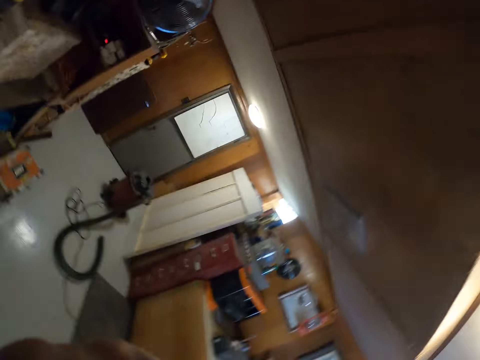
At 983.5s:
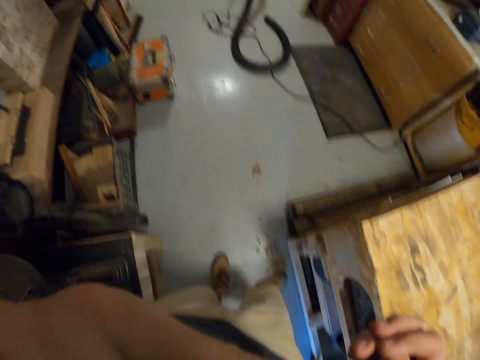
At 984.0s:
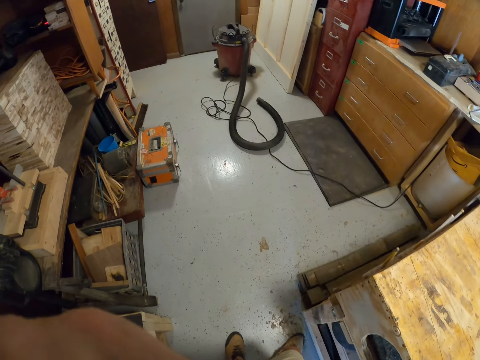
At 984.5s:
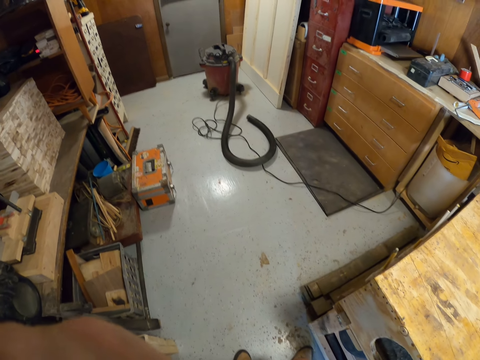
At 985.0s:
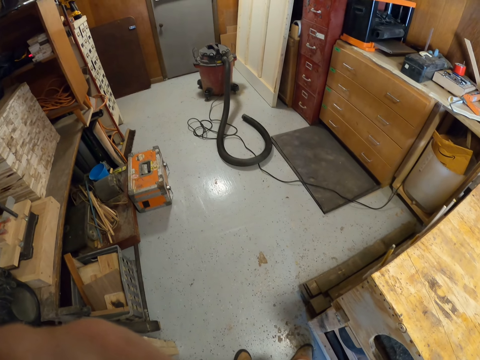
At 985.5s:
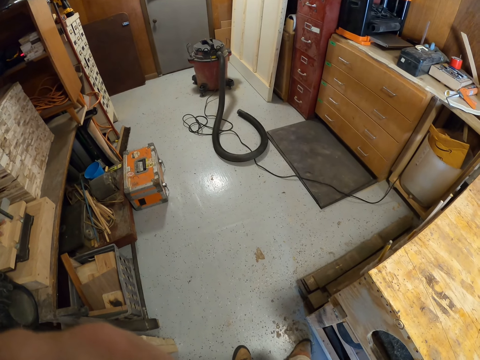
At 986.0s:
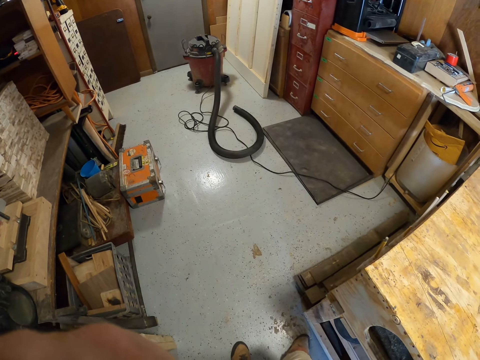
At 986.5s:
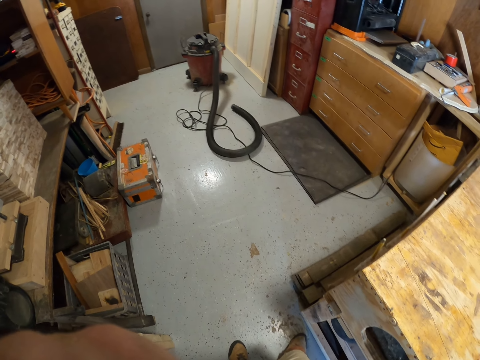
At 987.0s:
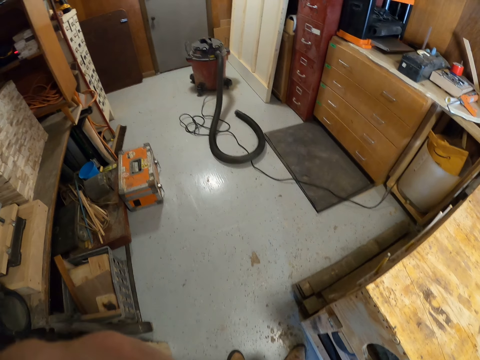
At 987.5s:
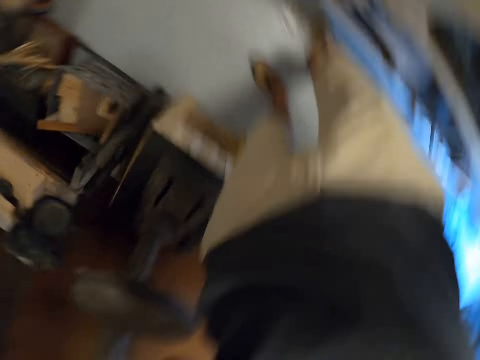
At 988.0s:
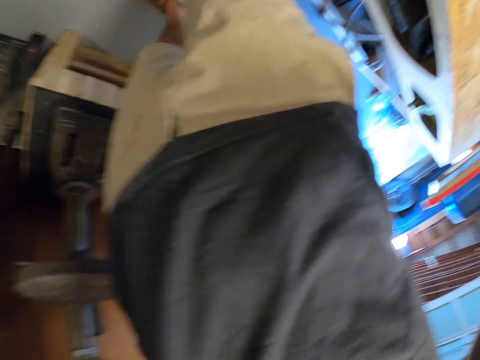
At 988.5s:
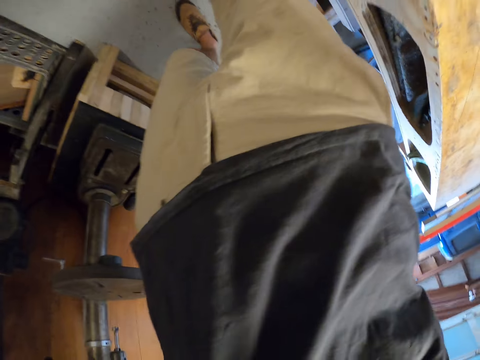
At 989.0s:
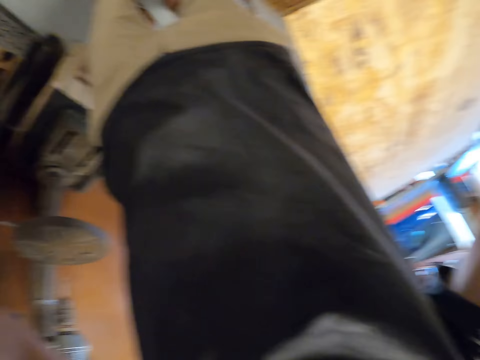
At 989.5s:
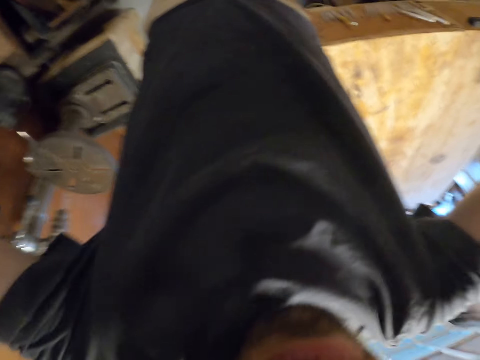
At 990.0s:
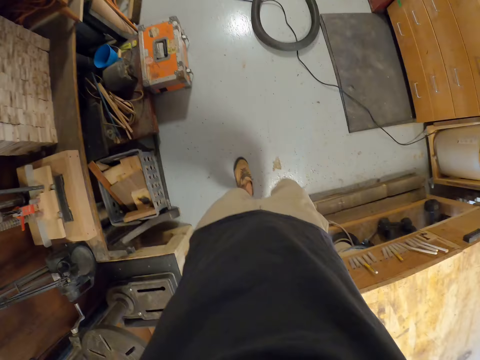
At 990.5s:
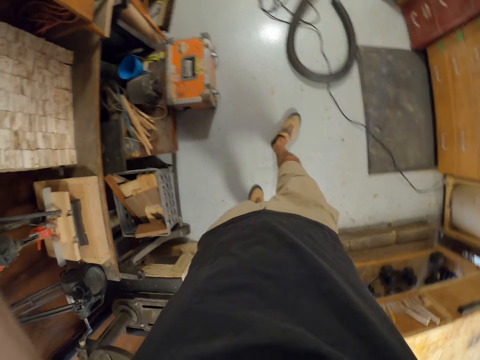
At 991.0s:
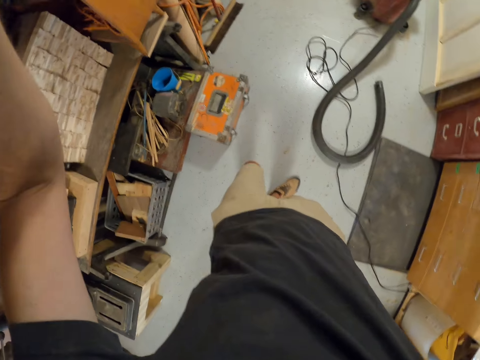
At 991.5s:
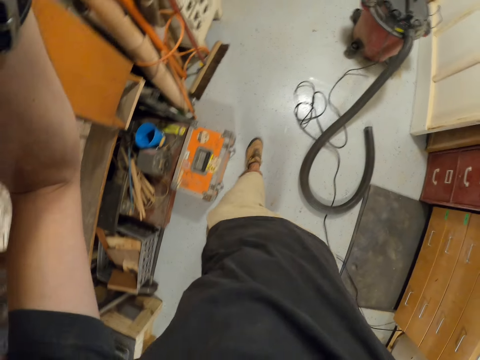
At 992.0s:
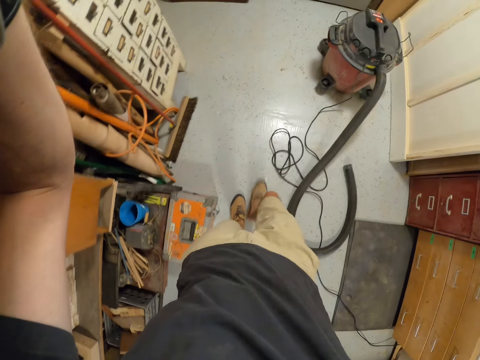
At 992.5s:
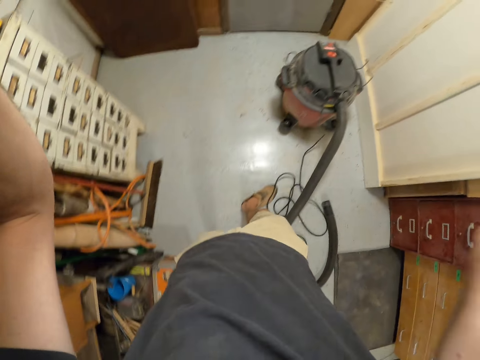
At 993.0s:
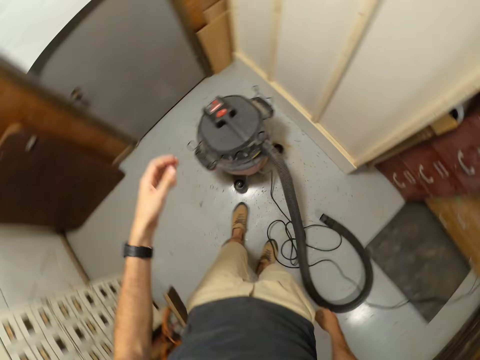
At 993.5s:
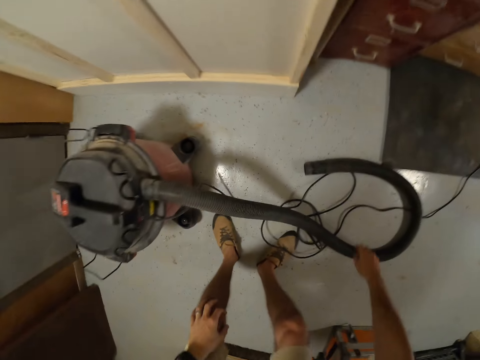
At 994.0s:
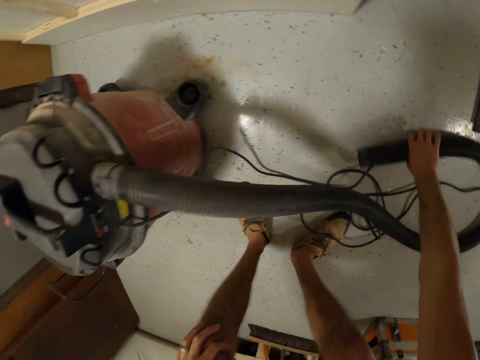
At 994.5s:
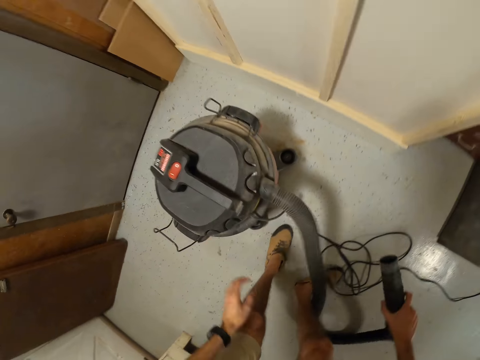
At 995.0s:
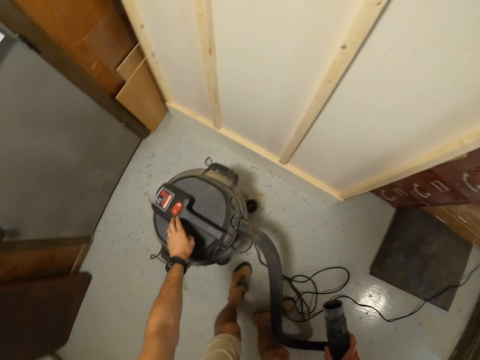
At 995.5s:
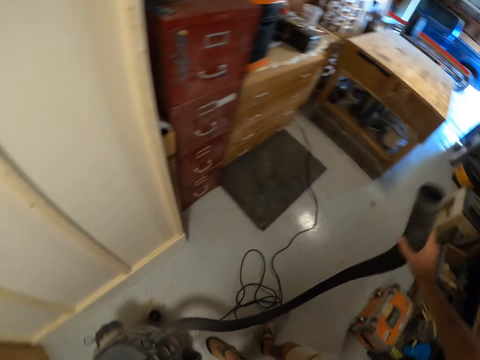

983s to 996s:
The camera wearer adjusts the camera on his way in the workshop. He drops his hands from the camera. He bends on the vacuum cleaner on the floor. He picks up the hose of the vacuum cleaner on the floor with his right hand. He operates the vacuum cleaner with his left hand and switches the cleaner button.

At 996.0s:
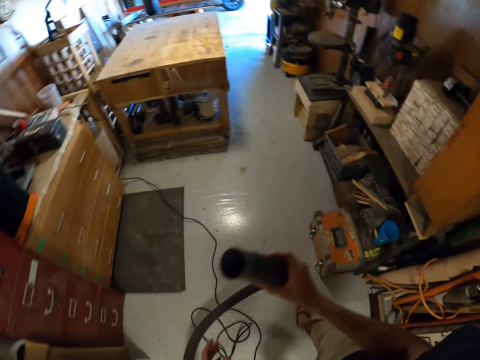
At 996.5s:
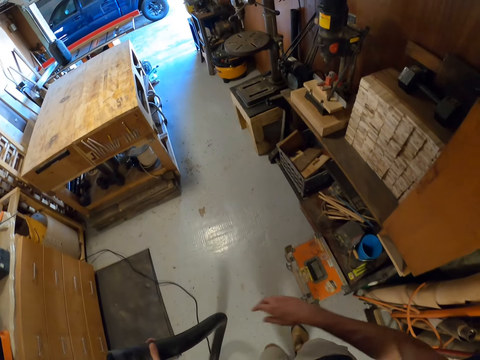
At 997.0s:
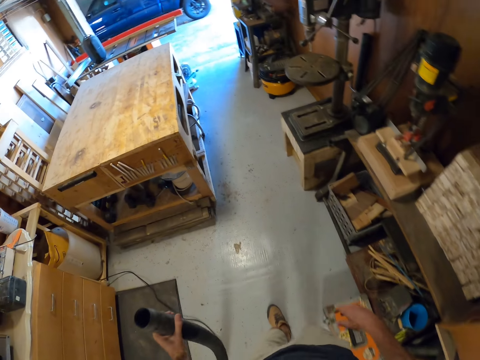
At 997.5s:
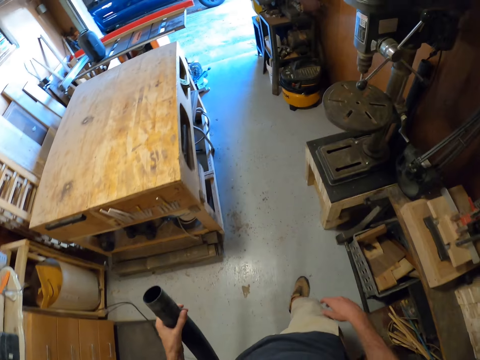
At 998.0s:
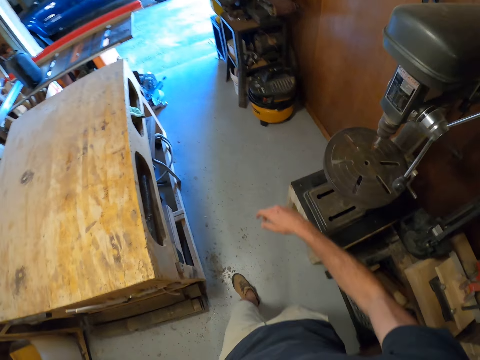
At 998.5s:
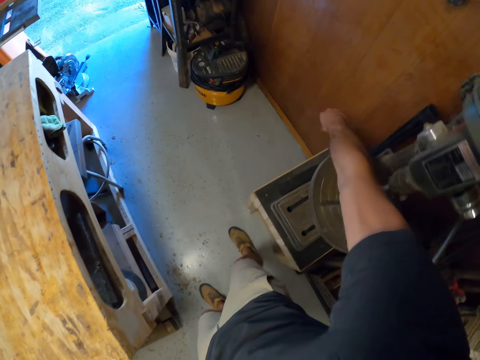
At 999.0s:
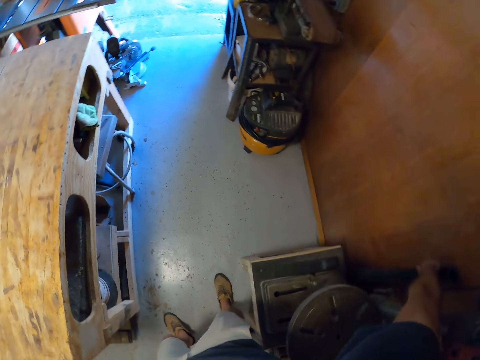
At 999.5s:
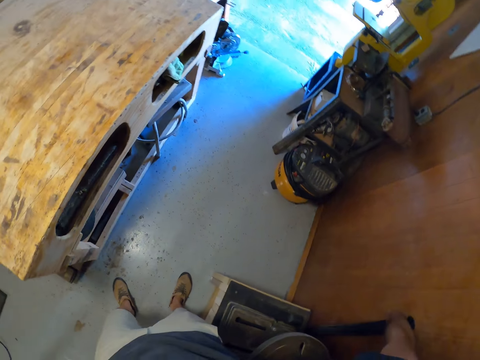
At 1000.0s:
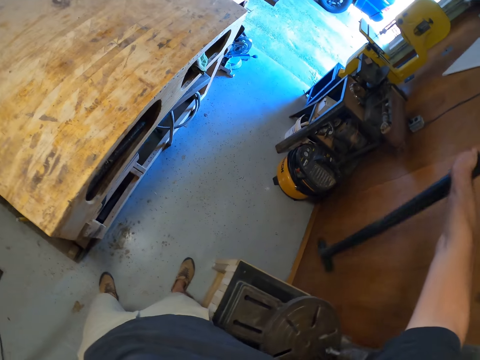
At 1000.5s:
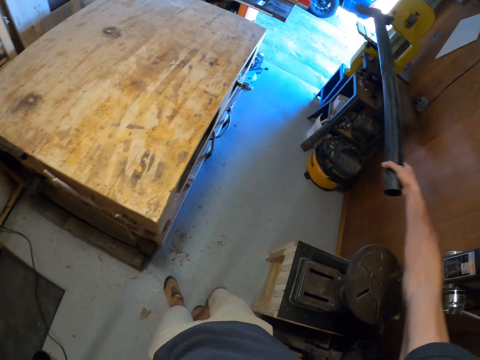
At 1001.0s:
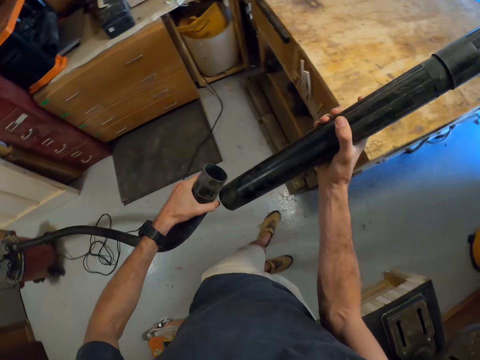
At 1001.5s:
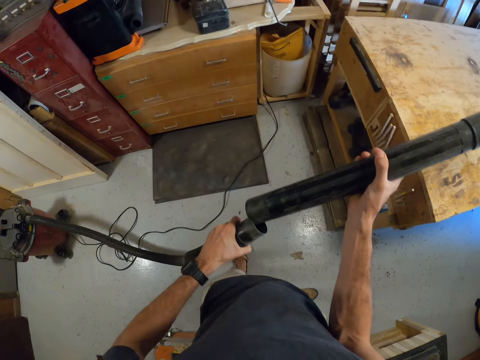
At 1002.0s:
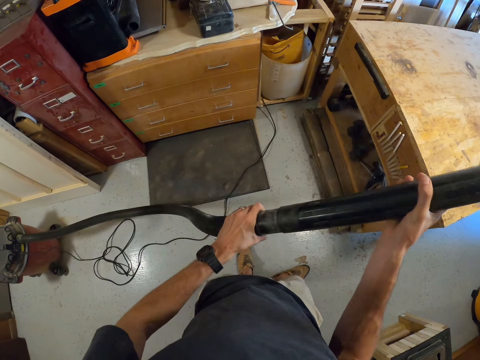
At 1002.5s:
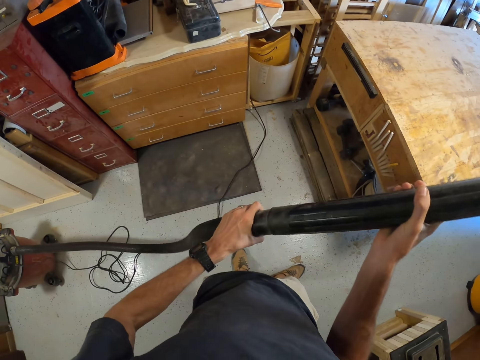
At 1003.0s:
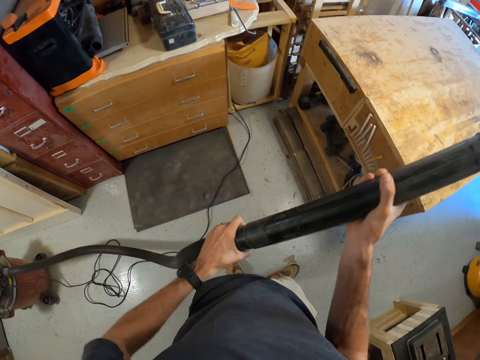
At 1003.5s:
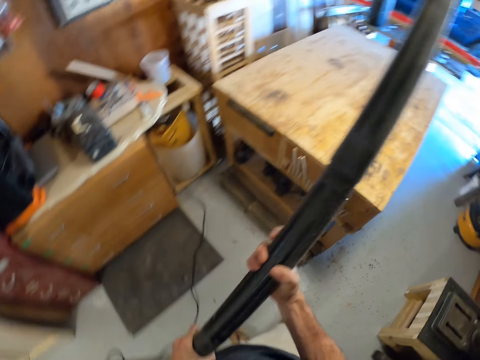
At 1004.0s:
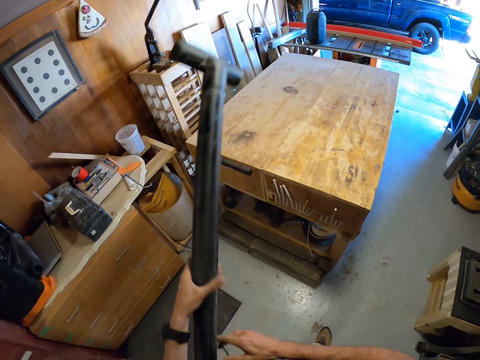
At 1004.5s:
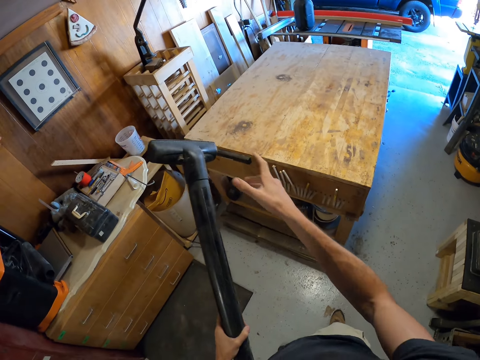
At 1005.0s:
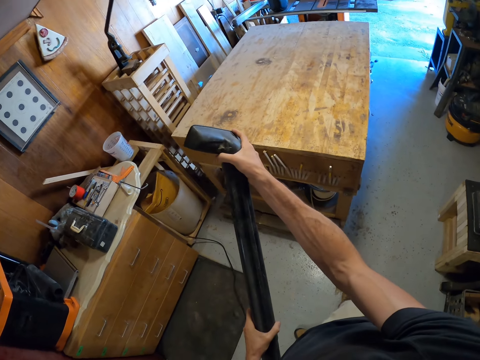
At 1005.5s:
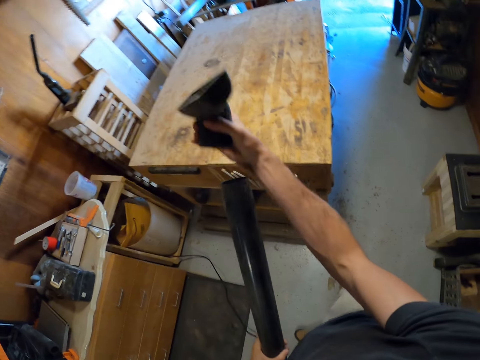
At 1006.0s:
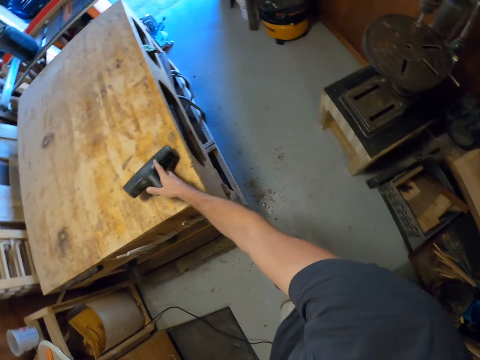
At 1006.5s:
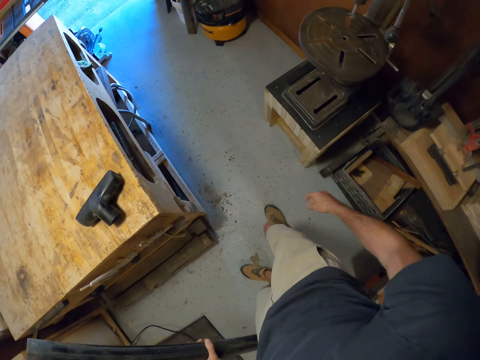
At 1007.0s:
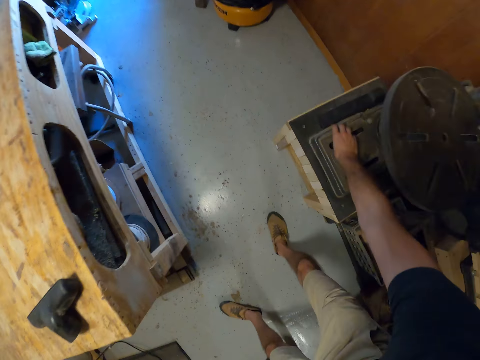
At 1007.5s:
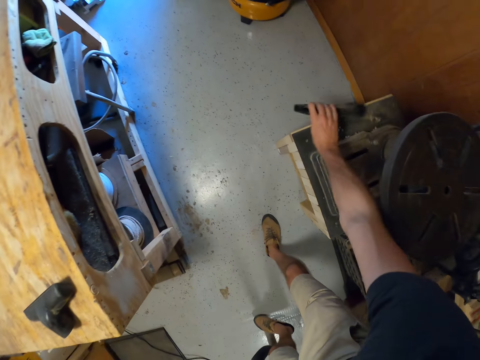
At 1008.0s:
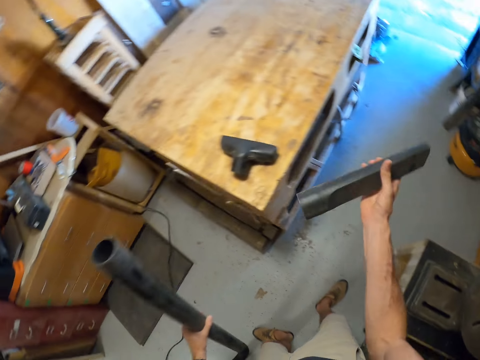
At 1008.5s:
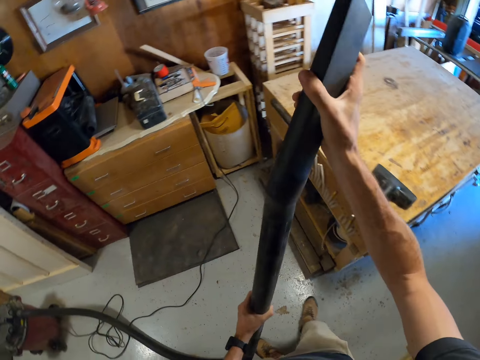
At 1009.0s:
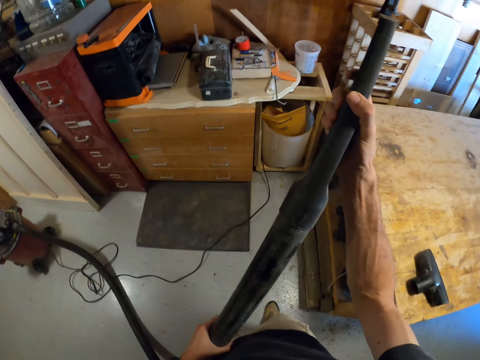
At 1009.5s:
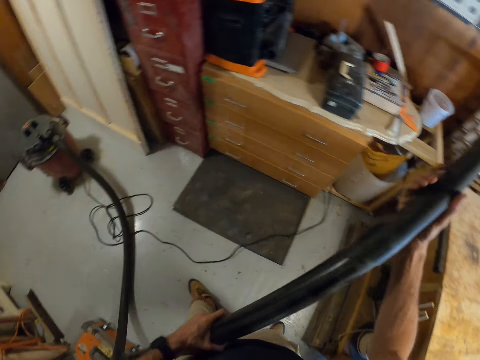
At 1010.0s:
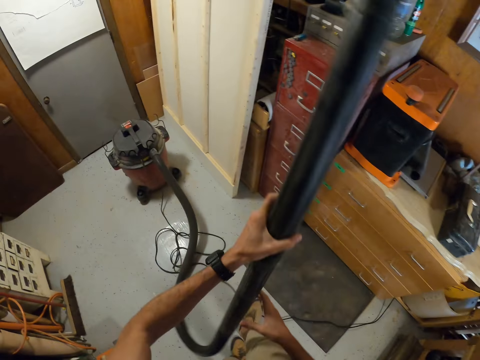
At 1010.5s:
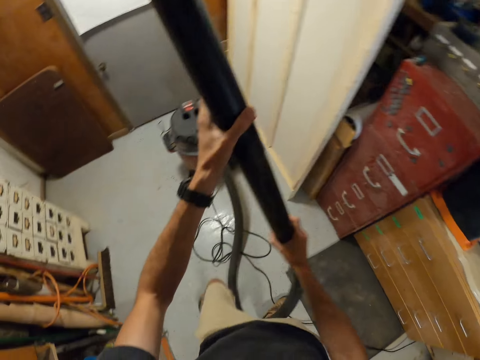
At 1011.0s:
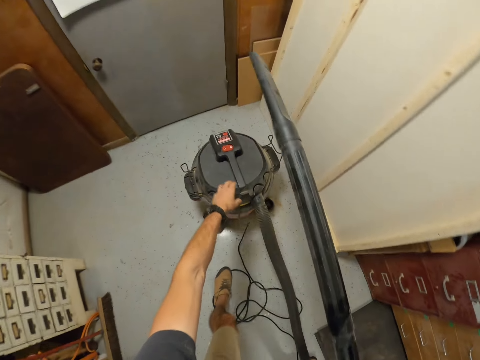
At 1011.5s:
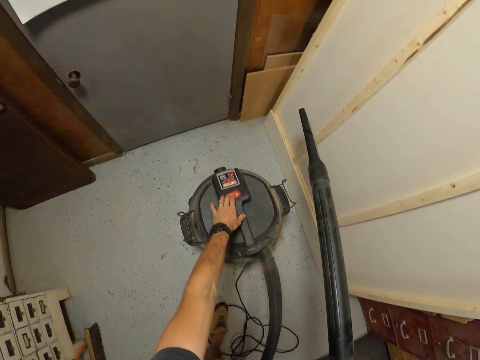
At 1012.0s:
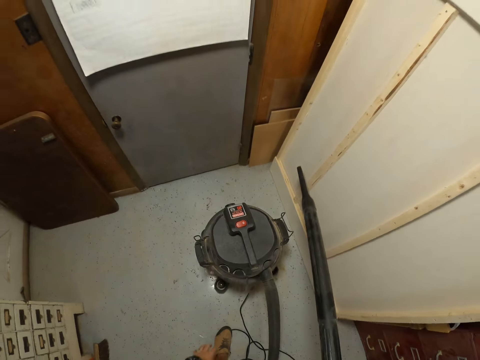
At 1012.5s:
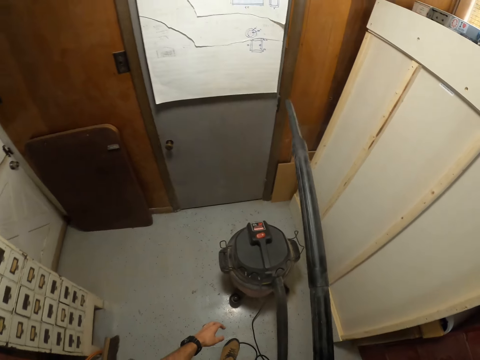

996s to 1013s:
The camera wearer stretches the vacuum cleaner hose pipe. He passes the hose to his left hand. He carries the pipe in the workshop floor. He takes another cleaner pipe with a dust brush with his right hand. He fixes the pipe on the hose of the vacuum cleaner with his hands. He removes the floor brush or dust brush from the vacuum cleaner with his right hand. He places the dust brush on the table bench. He stretches to the stool on the floor. He picks up a second pipe from the stool with his right hand. He fixes the second pipe to the vacuum cleaner with his hands. He carries the pipe to the cleaner. He passes the pipe to his right hand on his way. He switches on the cleaner pipe. He operates the vacuum cleaner with his left hand.
